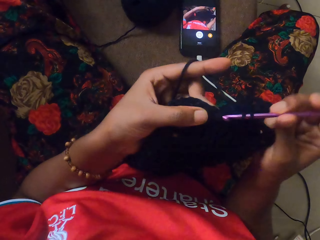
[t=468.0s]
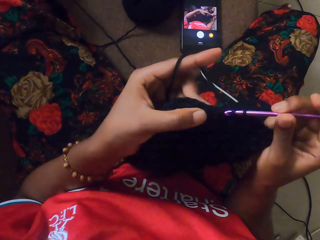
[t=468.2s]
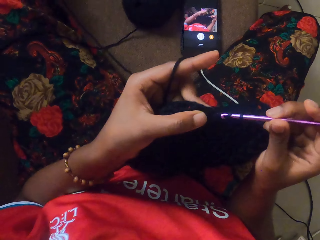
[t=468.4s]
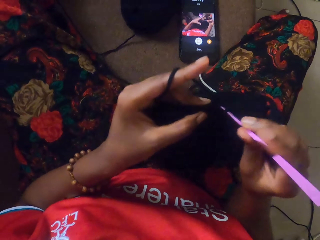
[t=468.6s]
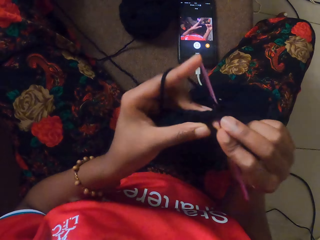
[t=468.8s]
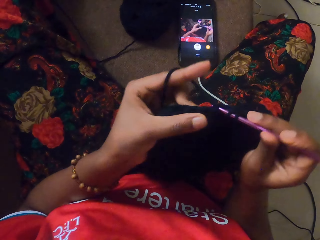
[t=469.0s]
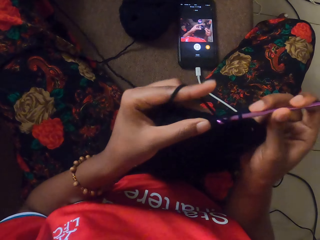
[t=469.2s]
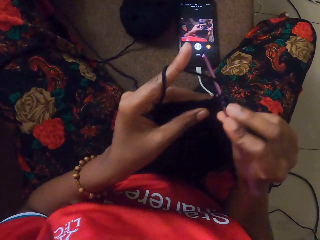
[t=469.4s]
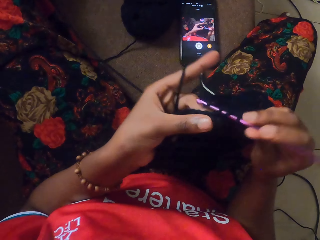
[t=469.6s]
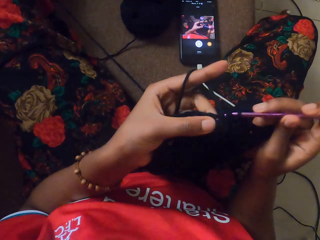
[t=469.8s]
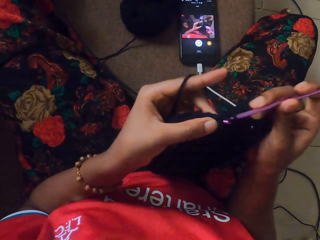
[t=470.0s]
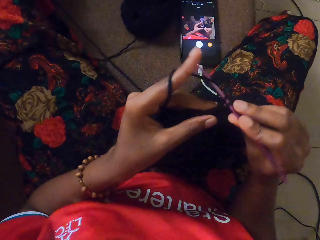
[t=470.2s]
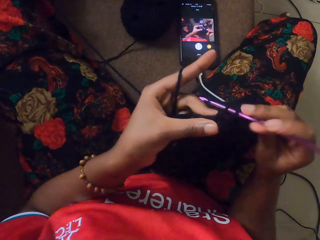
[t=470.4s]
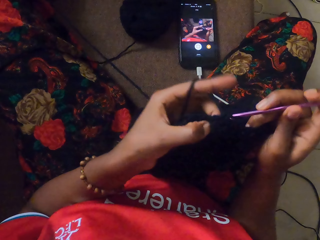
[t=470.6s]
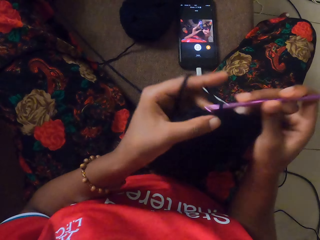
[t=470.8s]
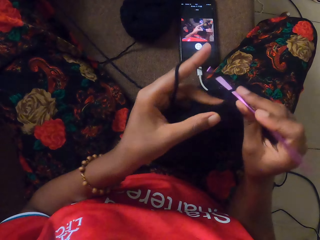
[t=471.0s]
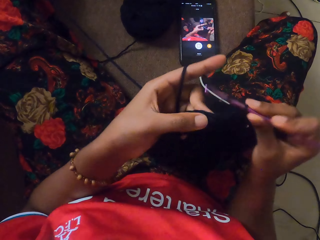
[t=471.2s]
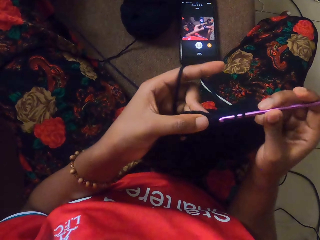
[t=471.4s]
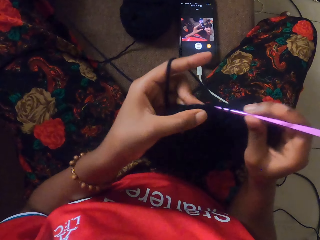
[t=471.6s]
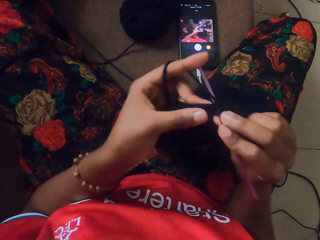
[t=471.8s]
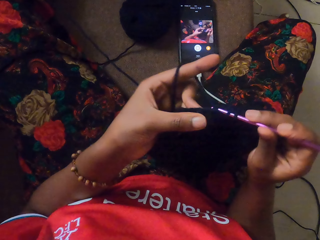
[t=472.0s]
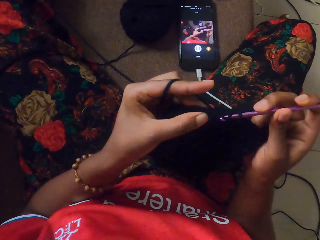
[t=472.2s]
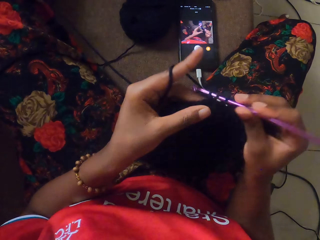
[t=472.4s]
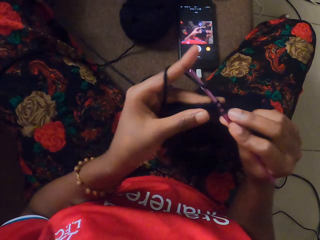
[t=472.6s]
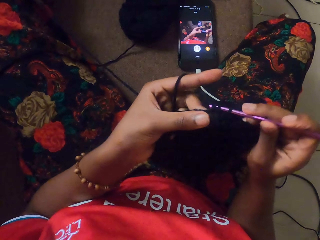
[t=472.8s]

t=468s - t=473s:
The camera wearer continues to crochet.

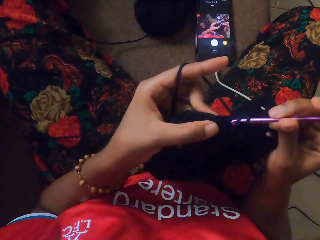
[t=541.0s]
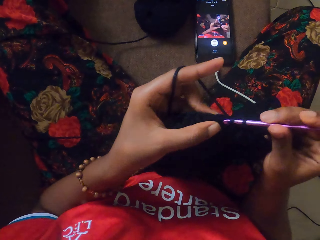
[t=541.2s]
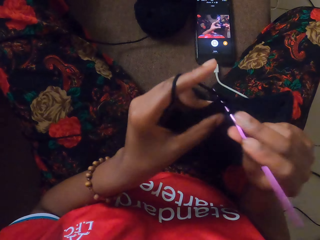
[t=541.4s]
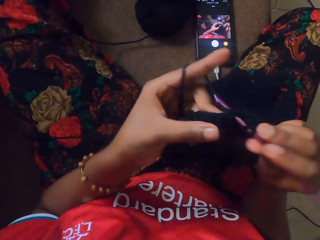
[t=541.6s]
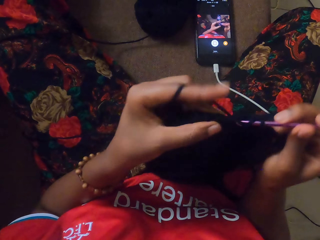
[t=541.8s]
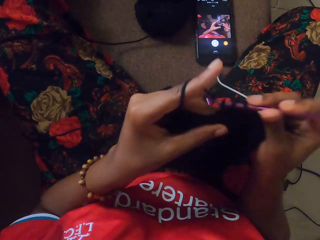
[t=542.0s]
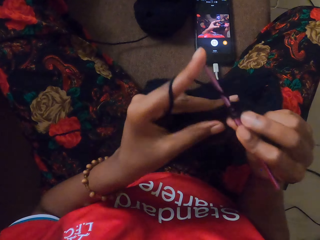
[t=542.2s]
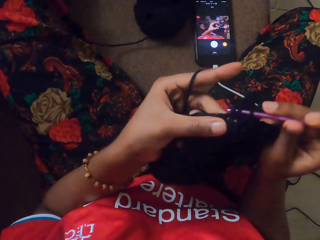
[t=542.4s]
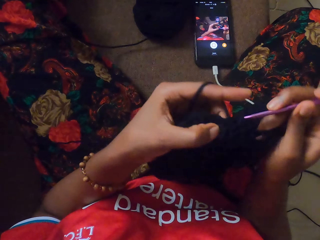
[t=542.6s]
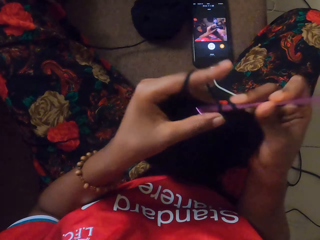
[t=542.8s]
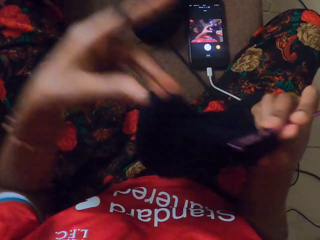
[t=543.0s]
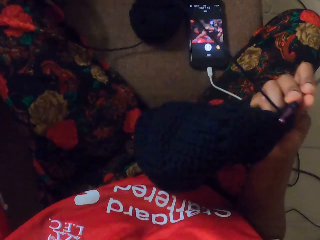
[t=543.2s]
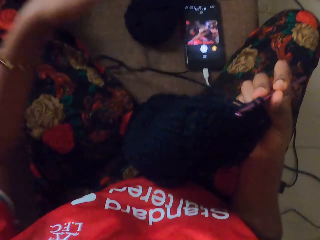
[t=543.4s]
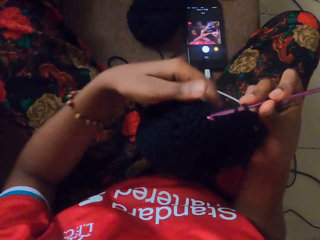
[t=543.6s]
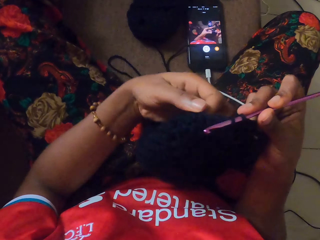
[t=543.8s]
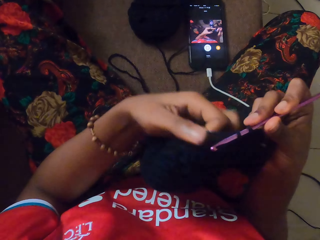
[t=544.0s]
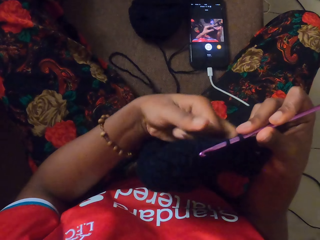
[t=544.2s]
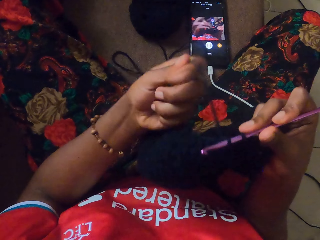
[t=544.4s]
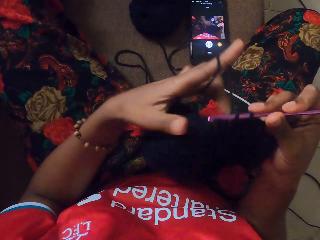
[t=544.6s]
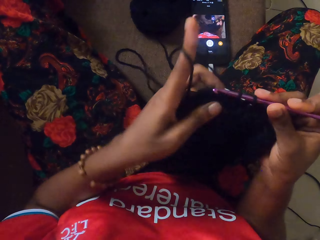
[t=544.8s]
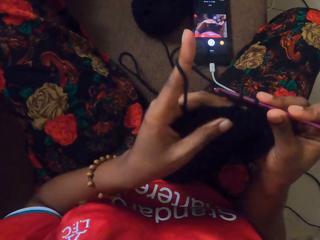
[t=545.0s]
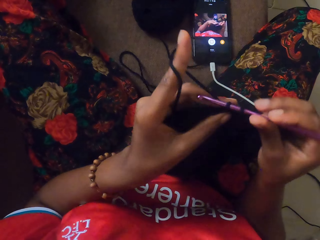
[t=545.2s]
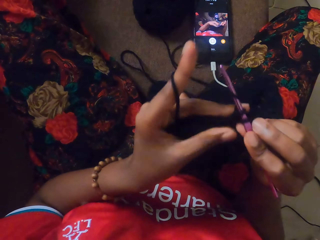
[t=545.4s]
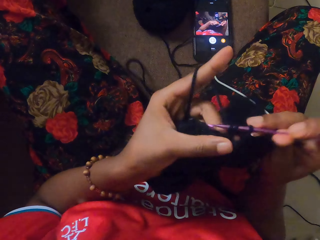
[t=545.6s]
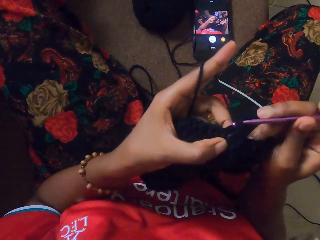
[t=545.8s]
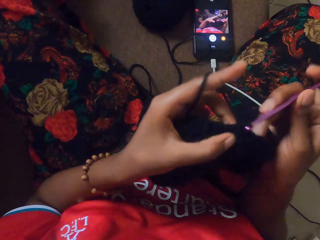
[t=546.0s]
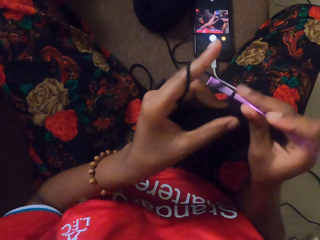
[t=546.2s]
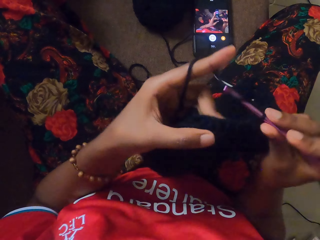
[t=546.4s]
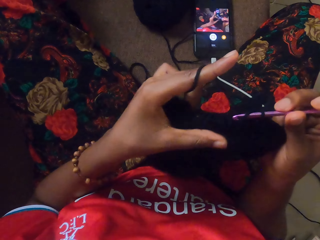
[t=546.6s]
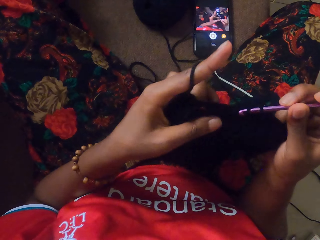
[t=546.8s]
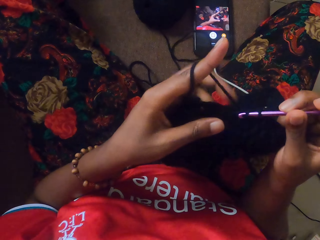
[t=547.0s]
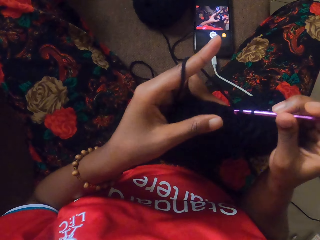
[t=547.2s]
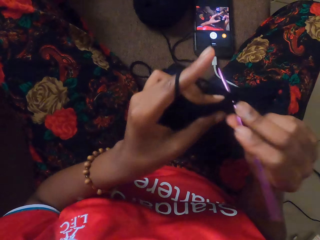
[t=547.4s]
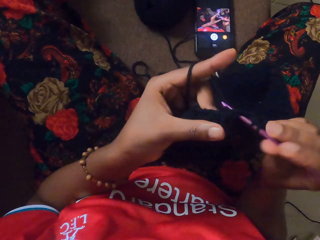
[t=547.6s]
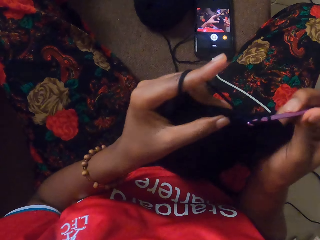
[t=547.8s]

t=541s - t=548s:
The camera wearer pulls the yarn with her left hand. She holds the yarn with both hands. She crochets the yarn with the knitting needle with both hands.
